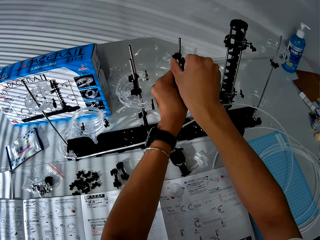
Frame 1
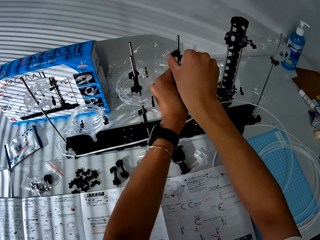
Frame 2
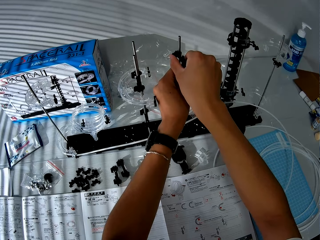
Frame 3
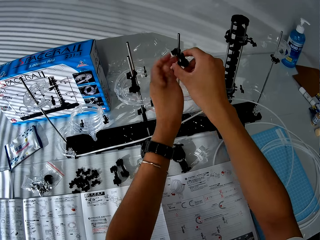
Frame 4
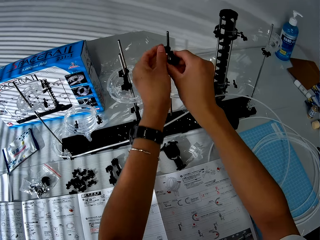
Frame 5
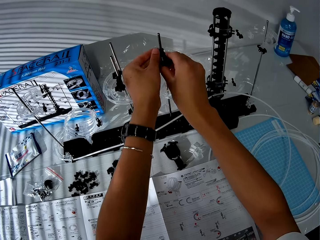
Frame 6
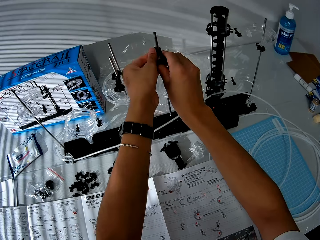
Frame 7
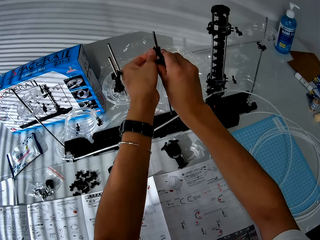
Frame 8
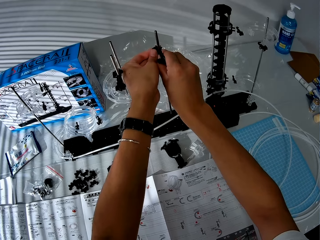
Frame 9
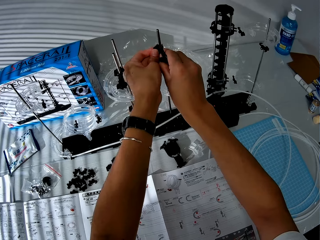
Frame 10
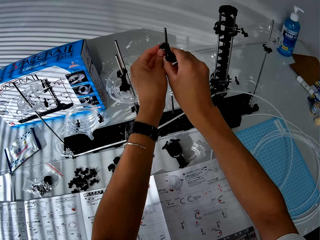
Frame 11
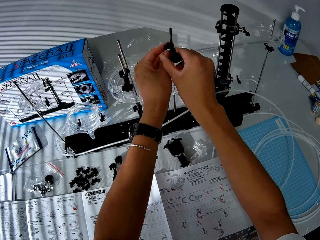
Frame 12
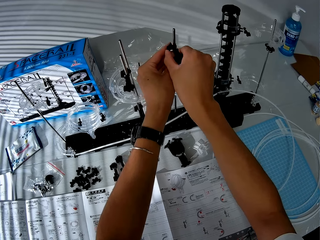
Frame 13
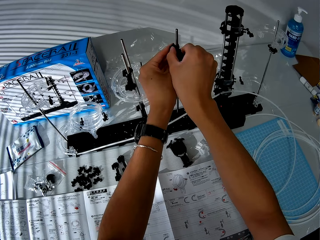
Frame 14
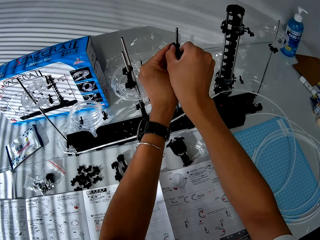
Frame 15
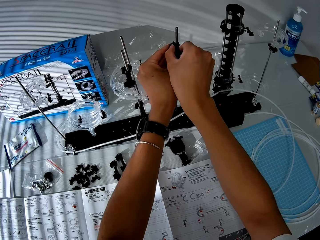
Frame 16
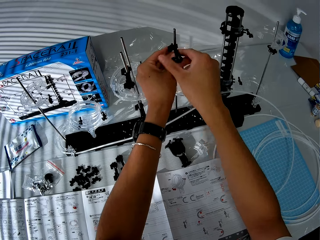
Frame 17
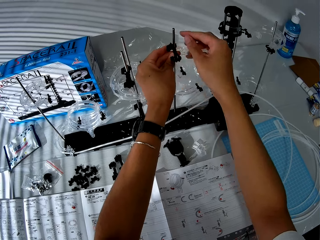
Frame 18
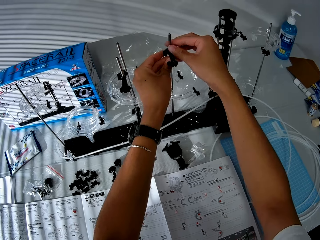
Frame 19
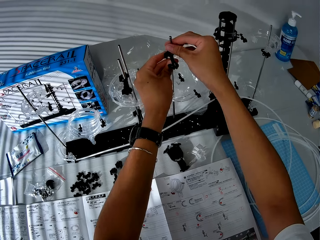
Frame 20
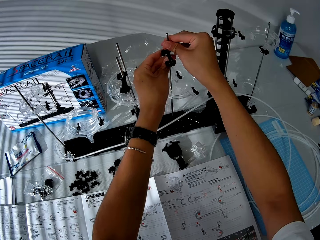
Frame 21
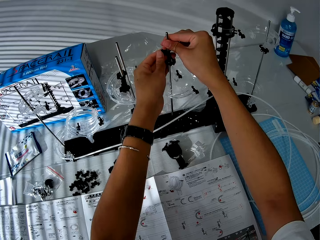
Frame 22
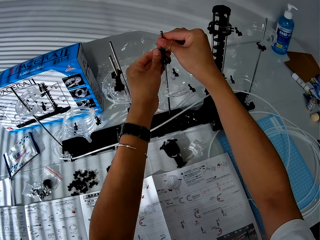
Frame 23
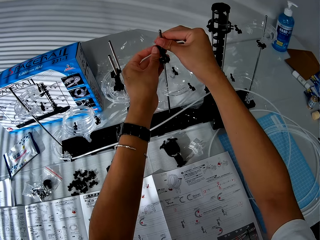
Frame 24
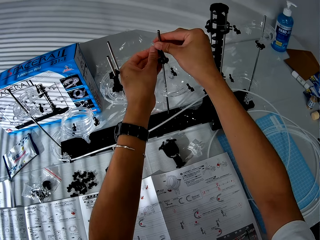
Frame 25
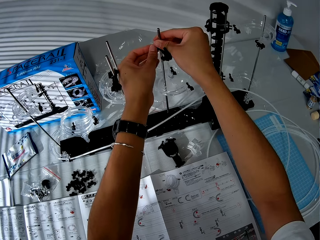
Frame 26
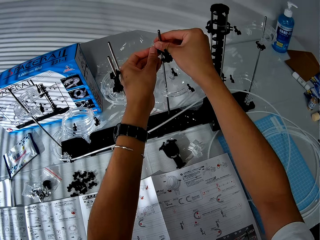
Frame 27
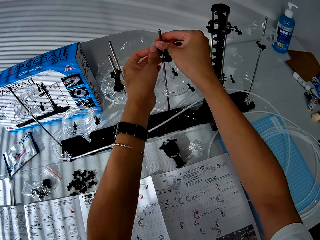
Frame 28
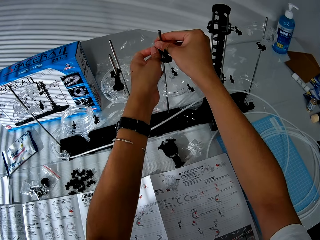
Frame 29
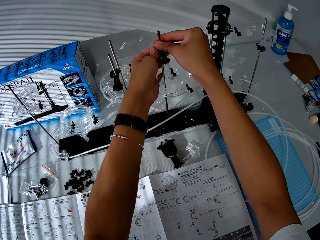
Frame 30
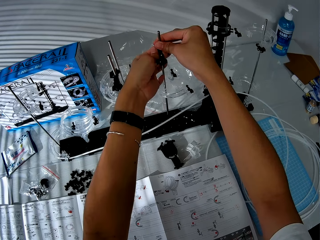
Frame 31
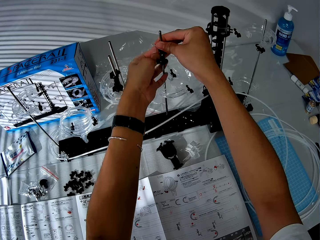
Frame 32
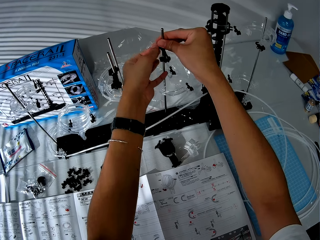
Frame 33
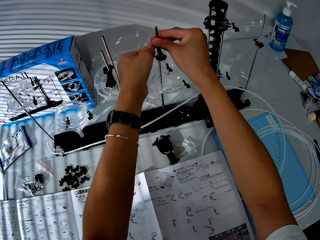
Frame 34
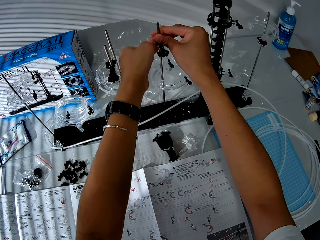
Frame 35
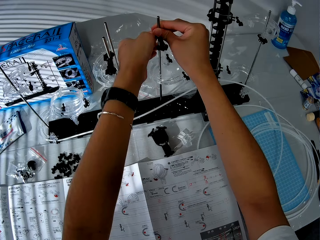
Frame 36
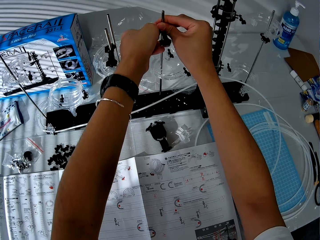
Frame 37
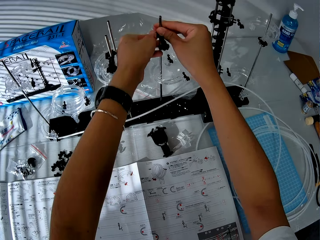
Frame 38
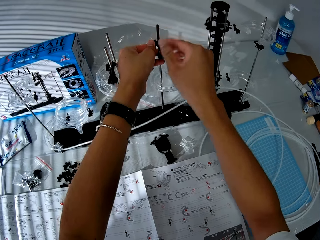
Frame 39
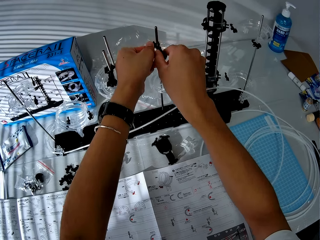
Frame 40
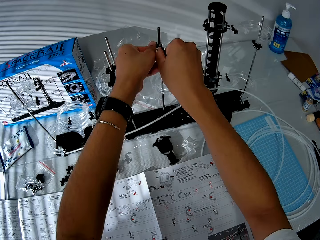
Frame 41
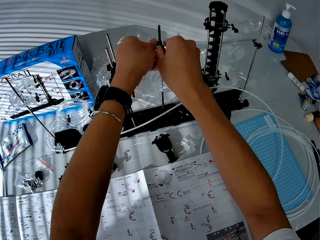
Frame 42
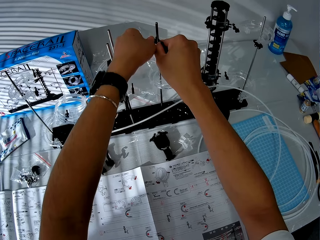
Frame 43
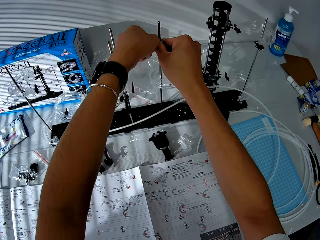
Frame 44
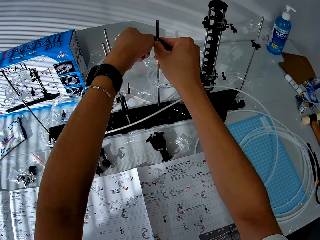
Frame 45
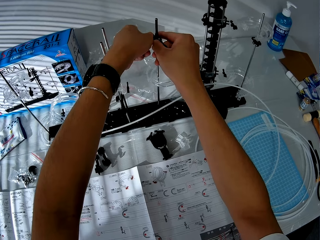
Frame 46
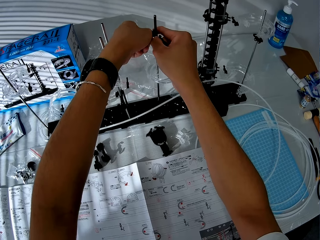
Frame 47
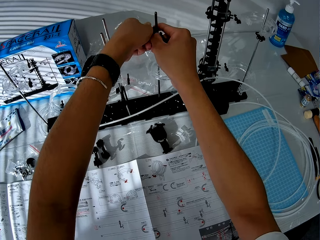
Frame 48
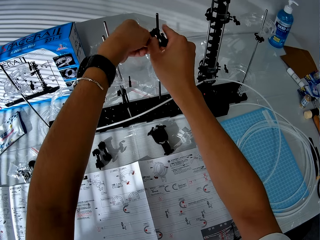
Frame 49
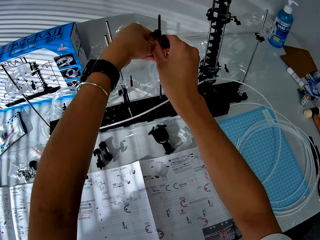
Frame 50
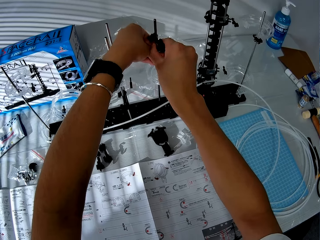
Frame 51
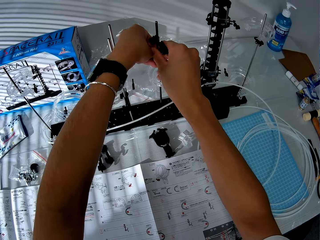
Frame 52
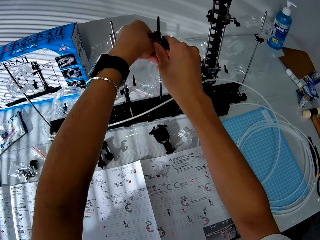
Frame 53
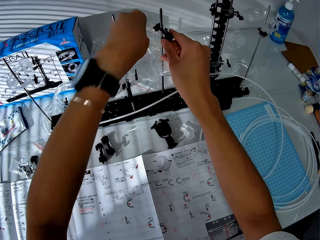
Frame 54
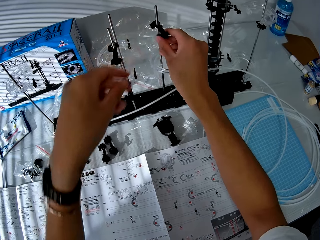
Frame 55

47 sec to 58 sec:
The camera wearer fixes a spacerail part on a shaft. He holds the spacerail part on the shaft. He fixes the spacerail part on the shaft. He holds the spacerail part on the shaft. He tightens the spacerail part on the shaft. He moves his hands. He tightens the spacerail part on the shaft.

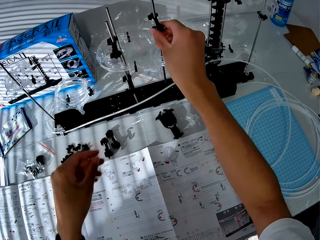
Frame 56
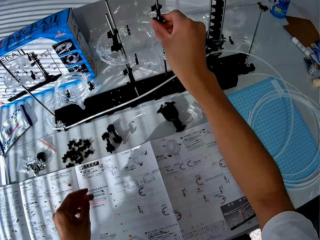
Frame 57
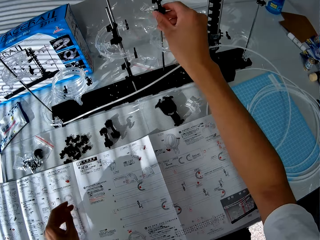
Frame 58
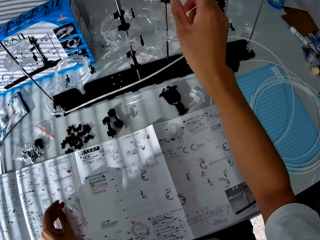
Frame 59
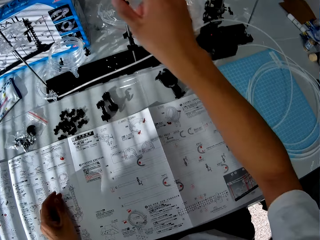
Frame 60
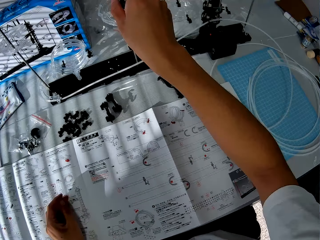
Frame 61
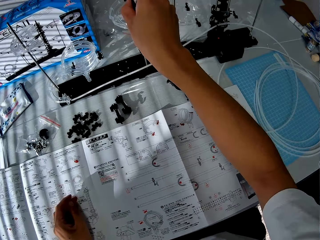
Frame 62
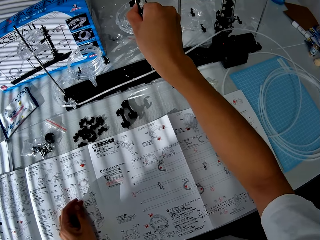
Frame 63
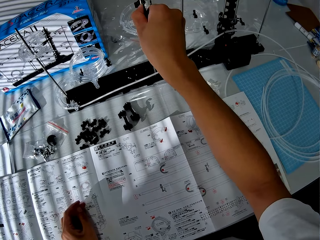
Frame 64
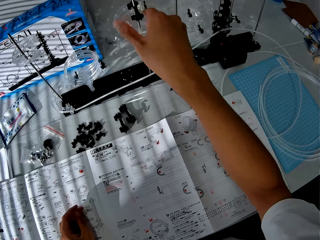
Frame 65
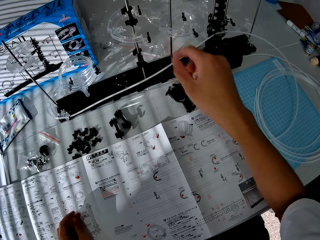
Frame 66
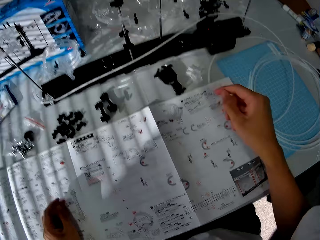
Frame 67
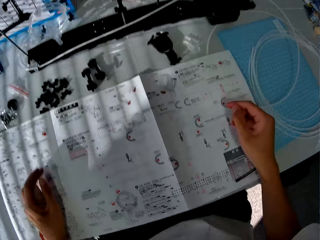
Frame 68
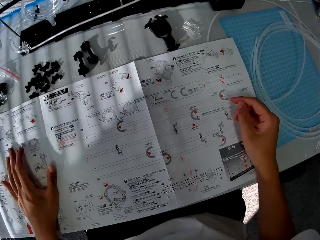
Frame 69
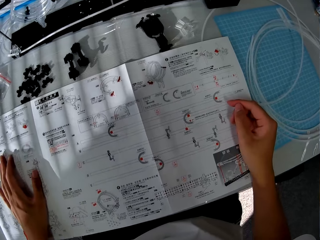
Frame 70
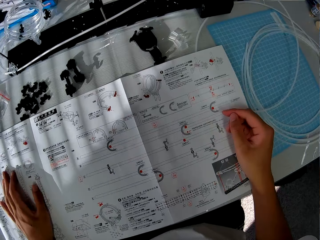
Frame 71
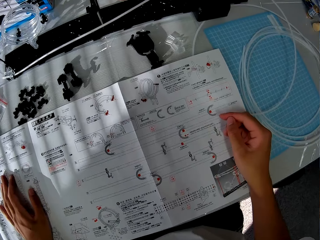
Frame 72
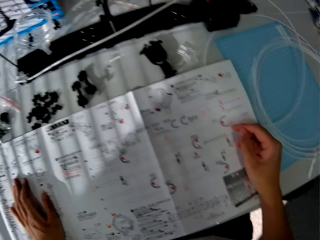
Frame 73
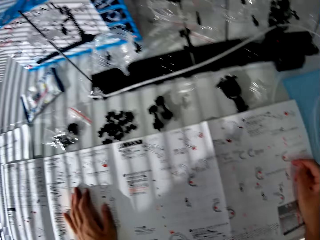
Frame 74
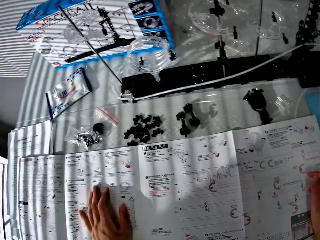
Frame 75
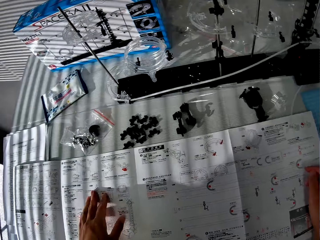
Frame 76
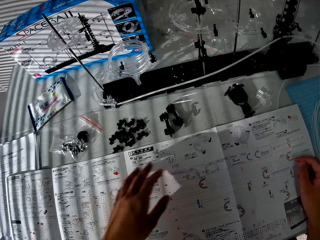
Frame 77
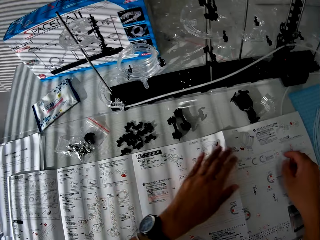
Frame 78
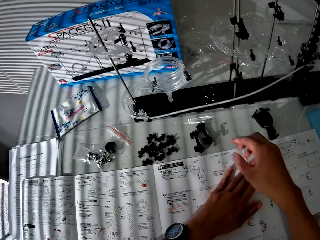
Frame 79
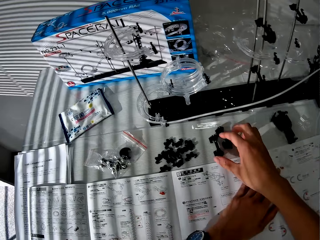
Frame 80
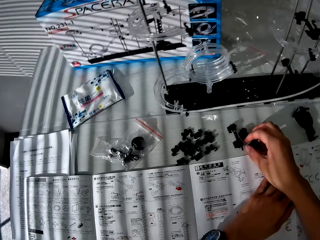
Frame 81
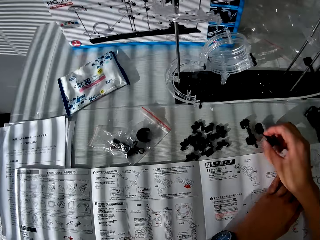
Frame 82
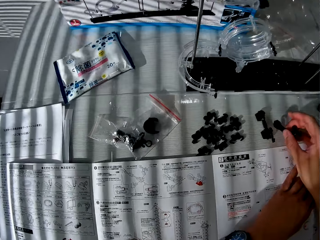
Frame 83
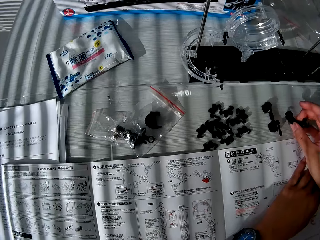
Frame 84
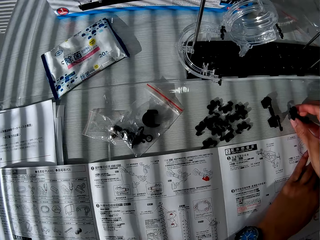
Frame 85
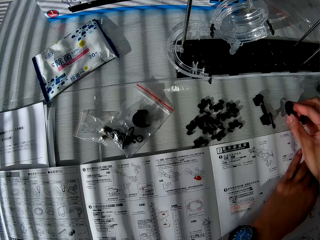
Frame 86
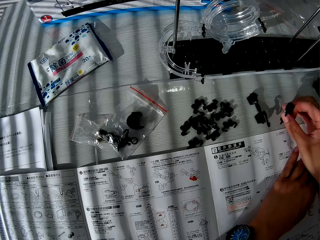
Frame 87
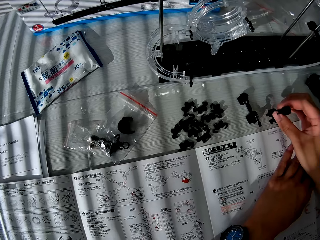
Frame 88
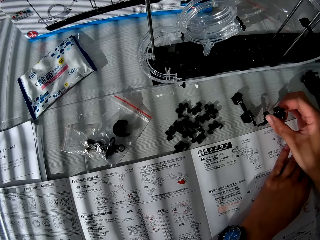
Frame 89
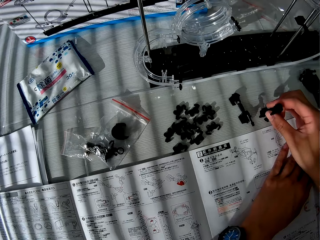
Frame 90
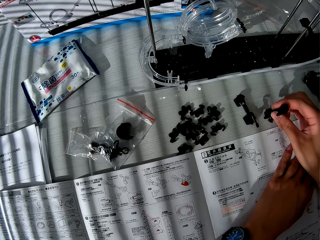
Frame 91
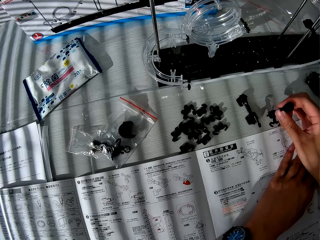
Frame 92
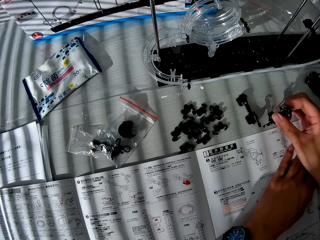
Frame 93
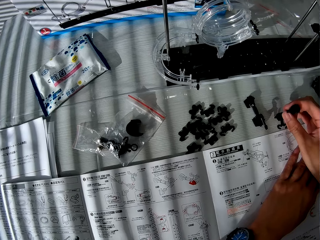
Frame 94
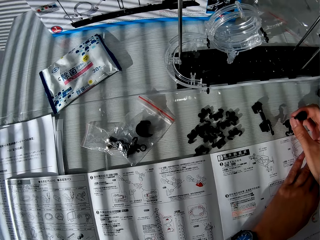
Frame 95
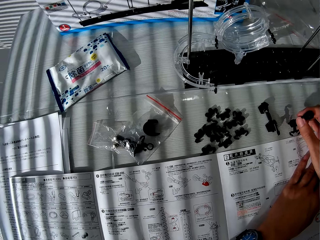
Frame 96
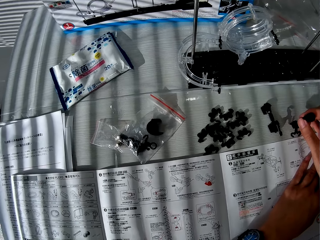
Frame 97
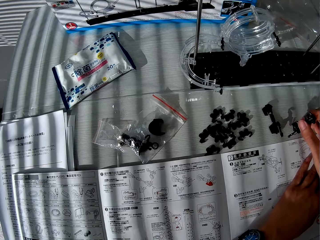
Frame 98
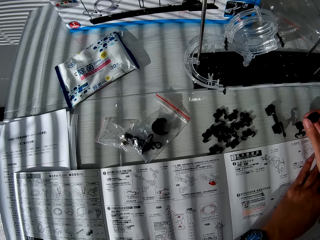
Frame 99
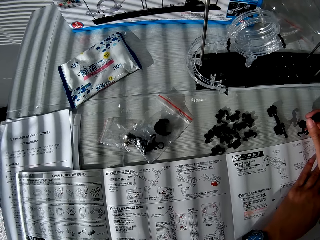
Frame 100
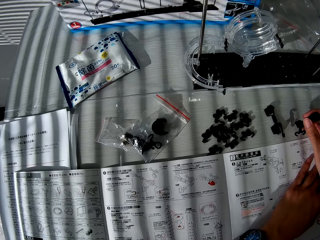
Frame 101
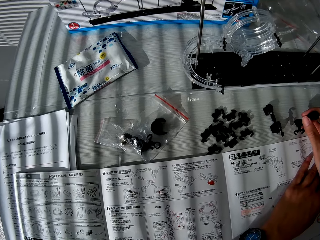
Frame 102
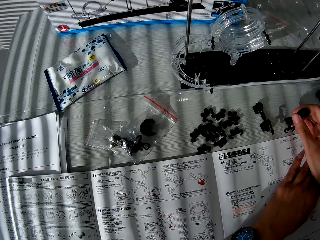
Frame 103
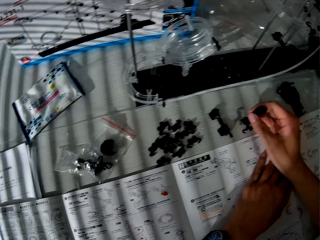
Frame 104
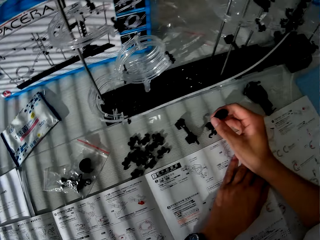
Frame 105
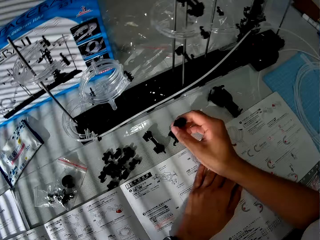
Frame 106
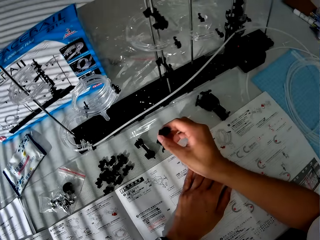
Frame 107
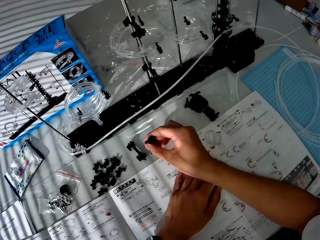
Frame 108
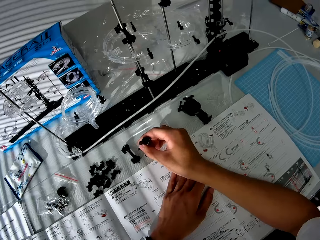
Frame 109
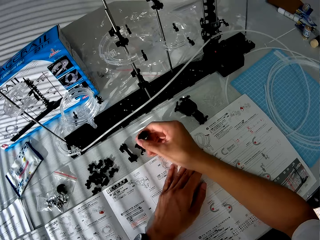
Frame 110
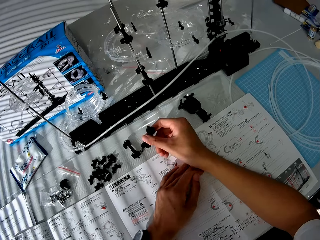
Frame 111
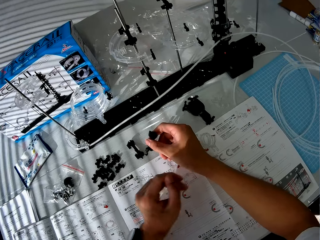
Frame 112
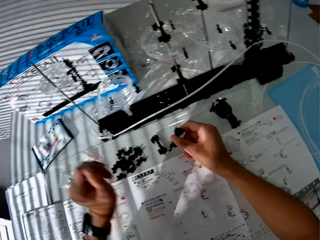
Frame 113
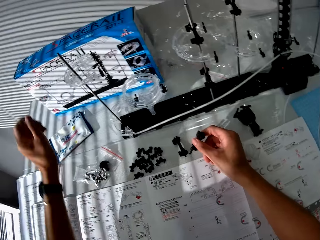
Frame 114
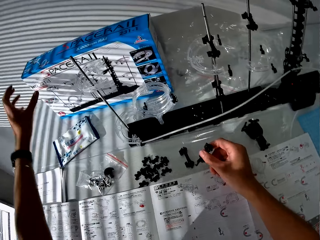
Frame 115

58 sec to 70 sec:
The camera wearer holds a spacerail part on a shaft. He withdraws his hand and moves his hands. He holds another spacerail part on the shaft. He tightens the spacerail part on the shaft. He moves his left hand and withdraws his left hand. He moves a camera. He looks at the paper manual. He moves his hands. He touches a component on the table. He picks up another spacerail part. He rotates the spacerail part. He shakes the spacerail part. He moves the camera.
